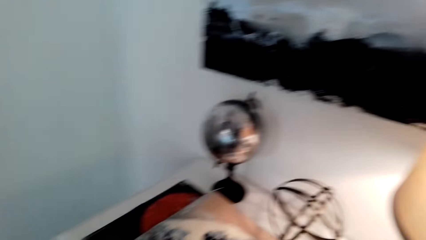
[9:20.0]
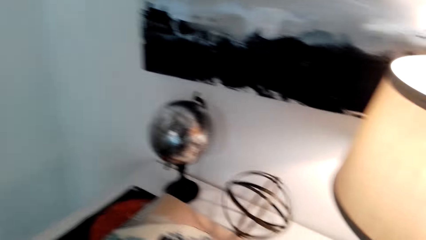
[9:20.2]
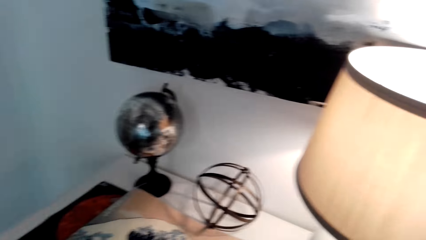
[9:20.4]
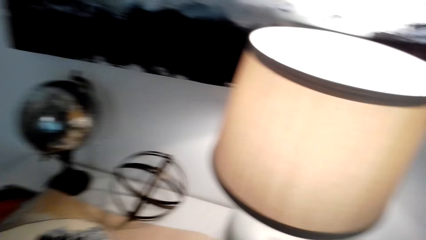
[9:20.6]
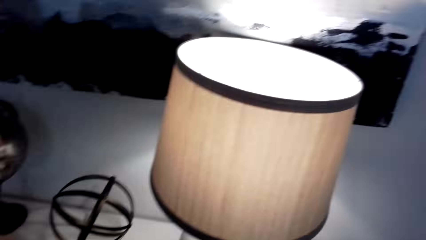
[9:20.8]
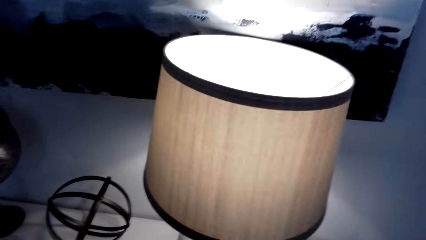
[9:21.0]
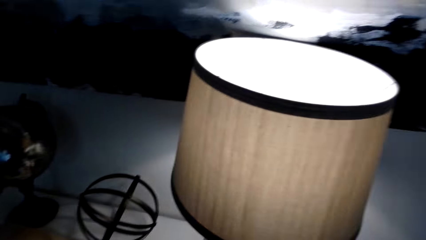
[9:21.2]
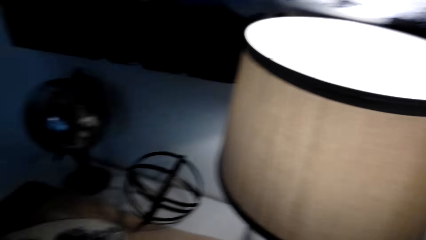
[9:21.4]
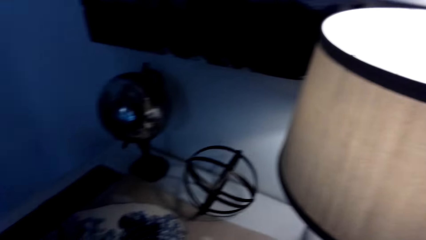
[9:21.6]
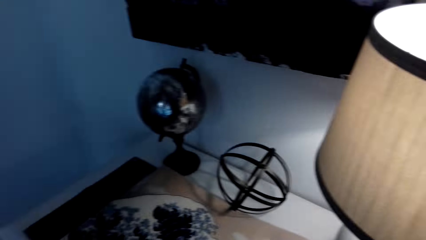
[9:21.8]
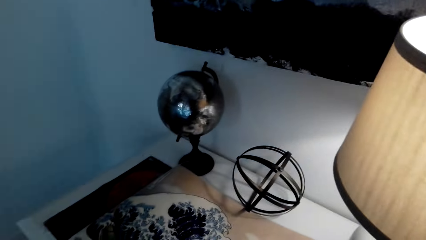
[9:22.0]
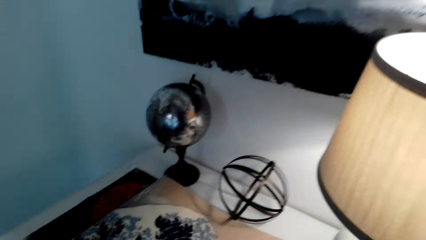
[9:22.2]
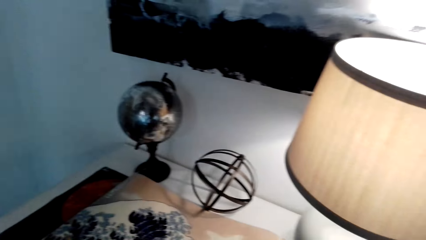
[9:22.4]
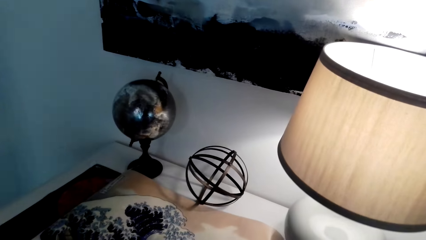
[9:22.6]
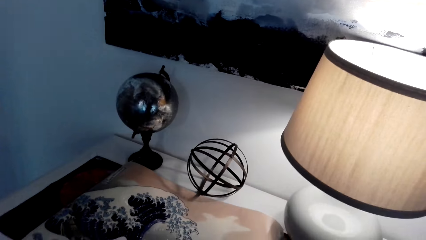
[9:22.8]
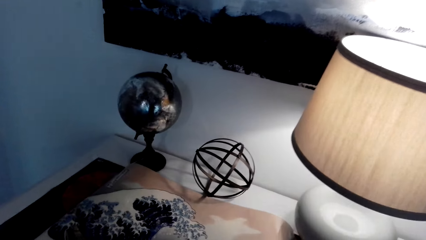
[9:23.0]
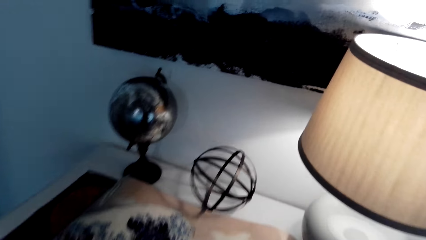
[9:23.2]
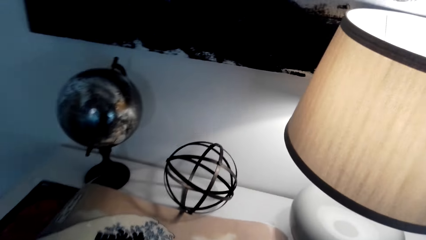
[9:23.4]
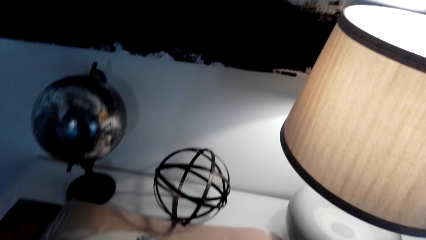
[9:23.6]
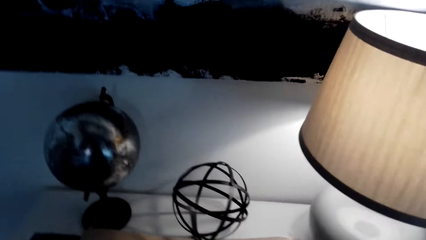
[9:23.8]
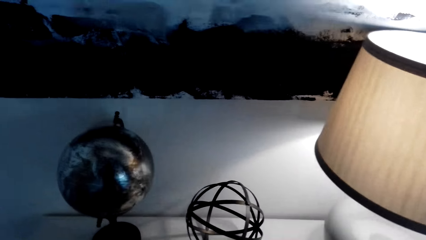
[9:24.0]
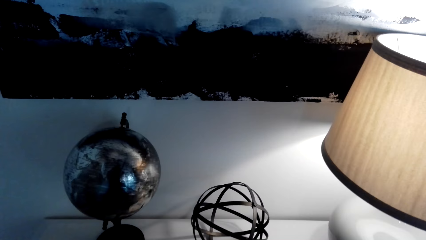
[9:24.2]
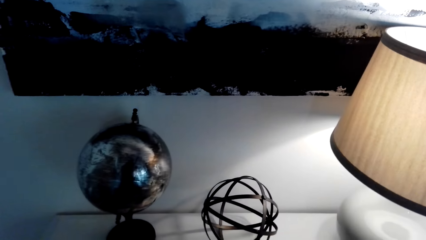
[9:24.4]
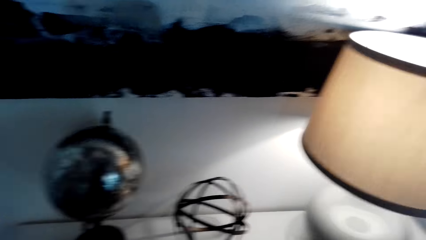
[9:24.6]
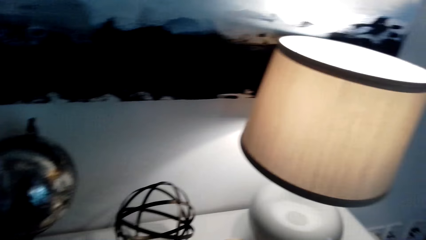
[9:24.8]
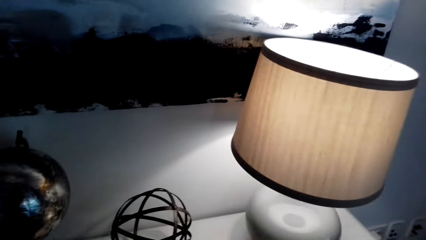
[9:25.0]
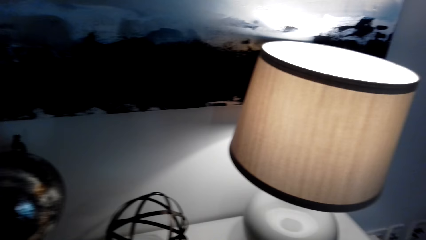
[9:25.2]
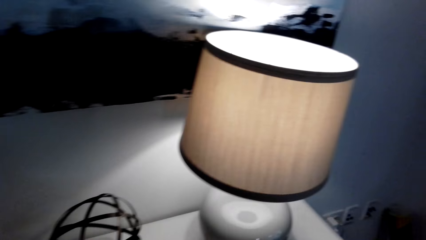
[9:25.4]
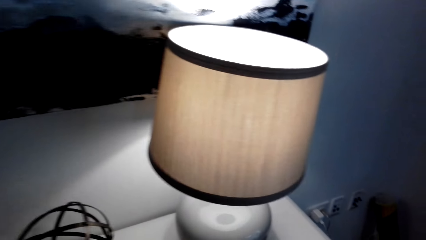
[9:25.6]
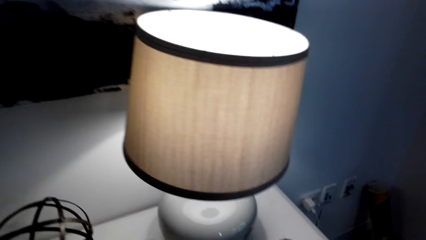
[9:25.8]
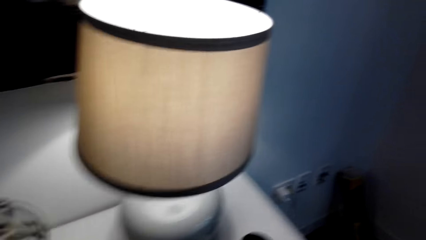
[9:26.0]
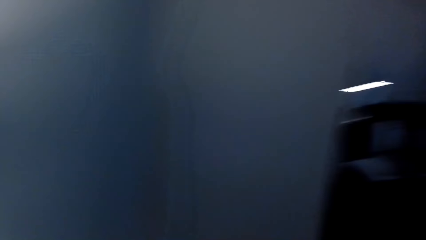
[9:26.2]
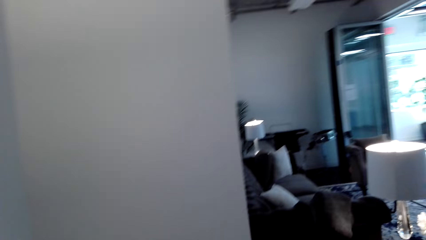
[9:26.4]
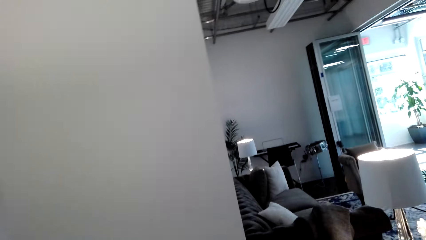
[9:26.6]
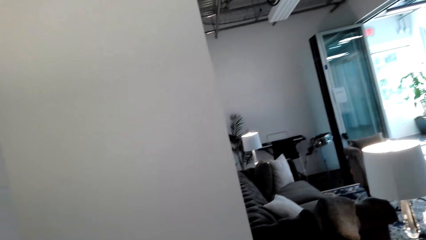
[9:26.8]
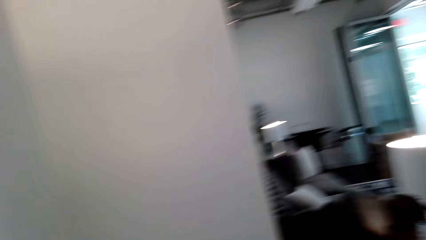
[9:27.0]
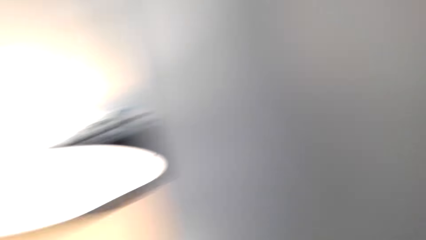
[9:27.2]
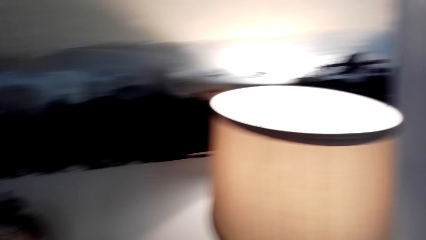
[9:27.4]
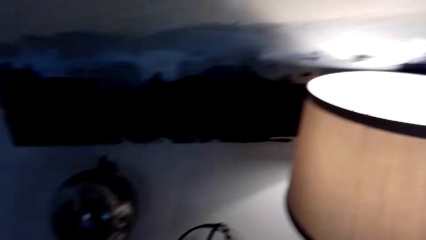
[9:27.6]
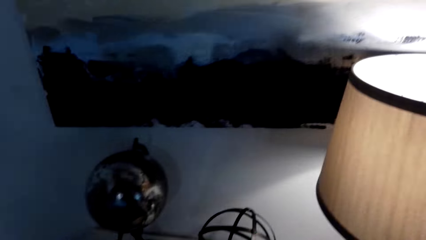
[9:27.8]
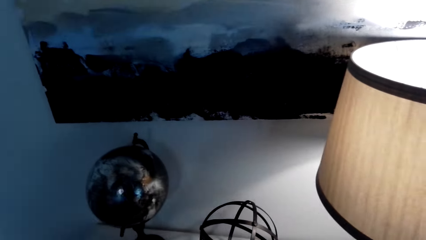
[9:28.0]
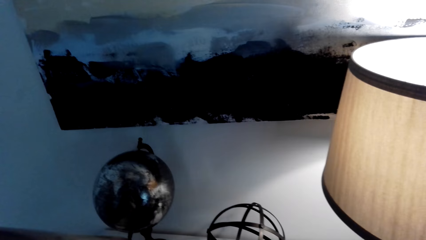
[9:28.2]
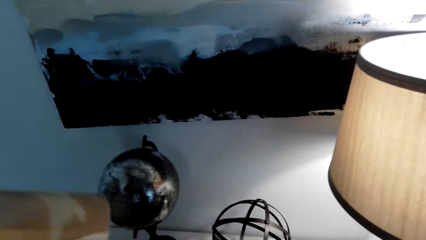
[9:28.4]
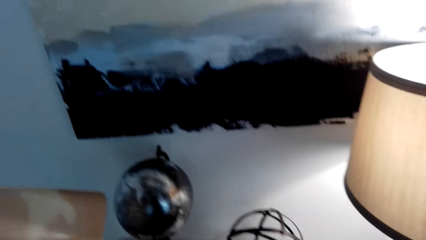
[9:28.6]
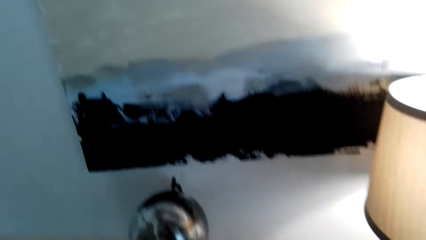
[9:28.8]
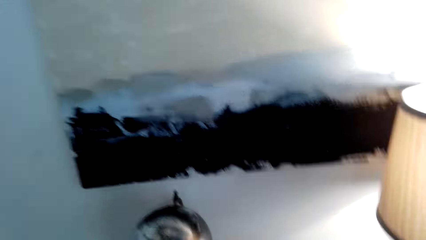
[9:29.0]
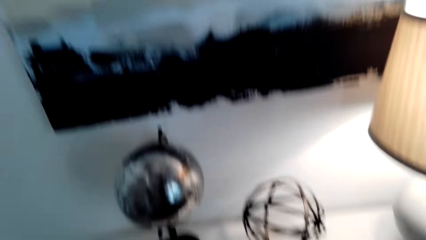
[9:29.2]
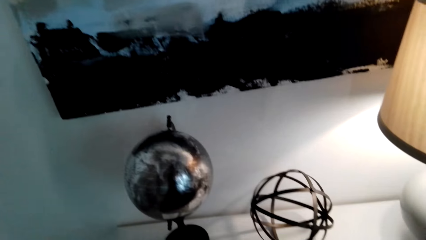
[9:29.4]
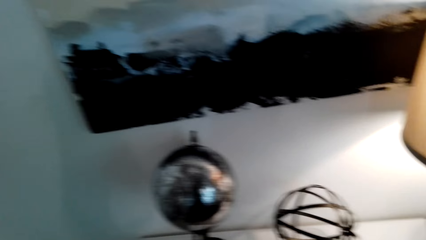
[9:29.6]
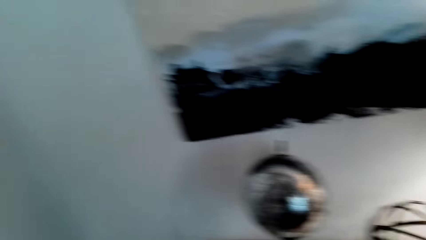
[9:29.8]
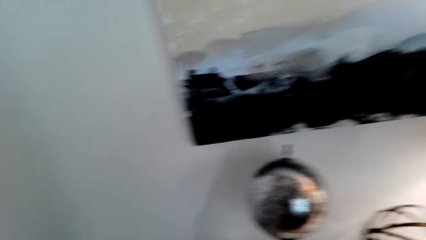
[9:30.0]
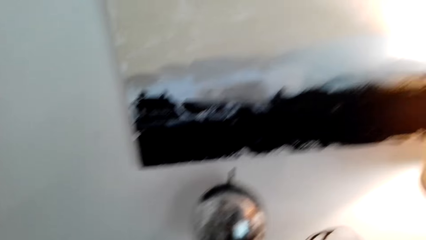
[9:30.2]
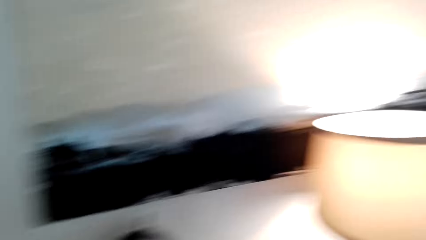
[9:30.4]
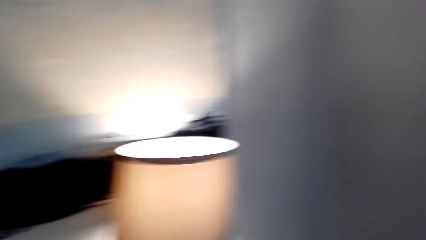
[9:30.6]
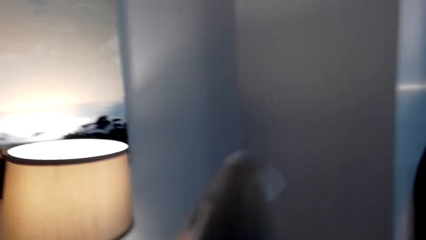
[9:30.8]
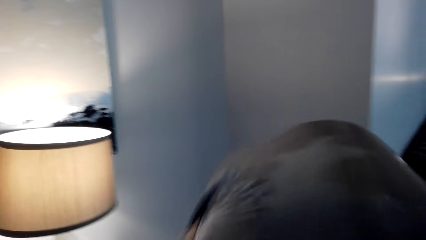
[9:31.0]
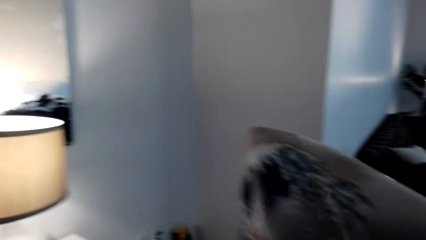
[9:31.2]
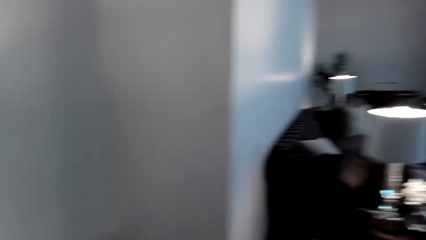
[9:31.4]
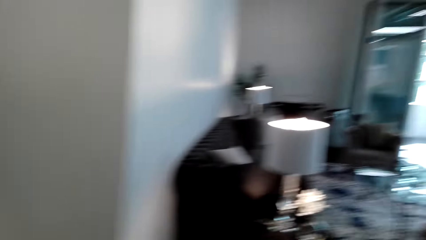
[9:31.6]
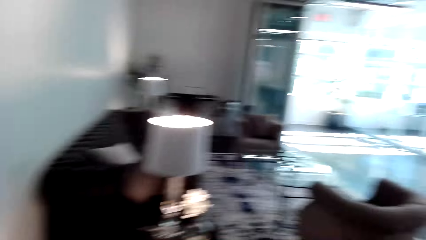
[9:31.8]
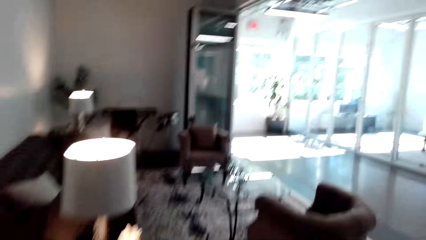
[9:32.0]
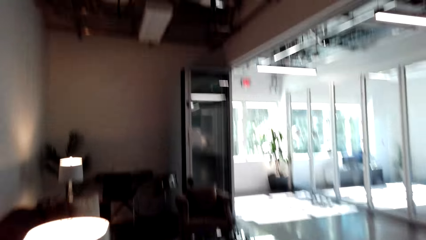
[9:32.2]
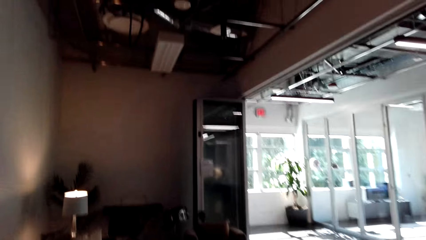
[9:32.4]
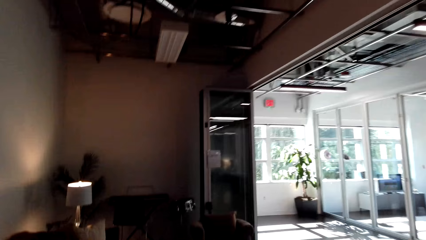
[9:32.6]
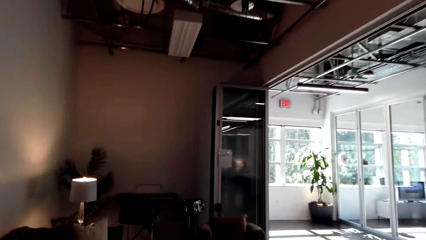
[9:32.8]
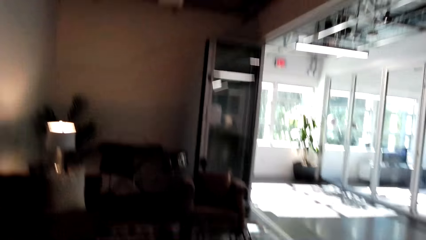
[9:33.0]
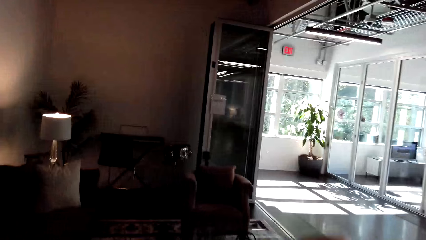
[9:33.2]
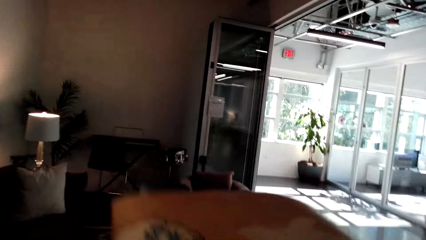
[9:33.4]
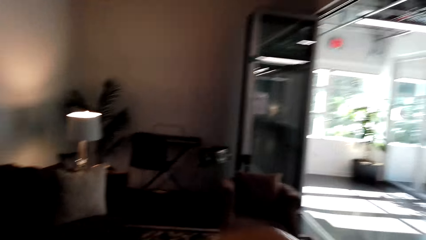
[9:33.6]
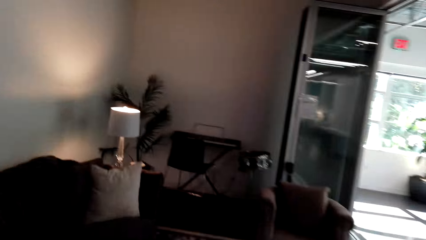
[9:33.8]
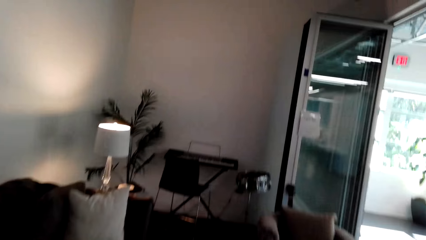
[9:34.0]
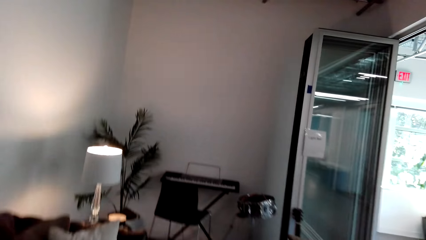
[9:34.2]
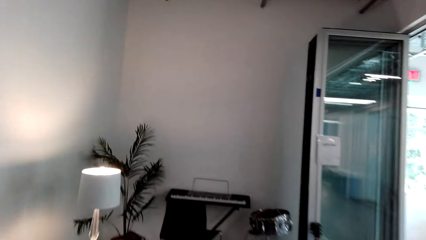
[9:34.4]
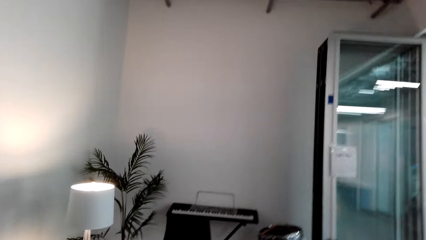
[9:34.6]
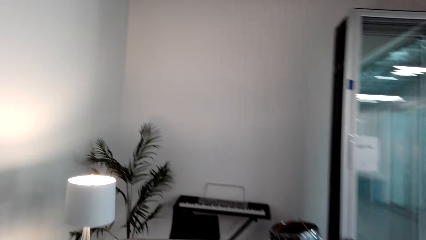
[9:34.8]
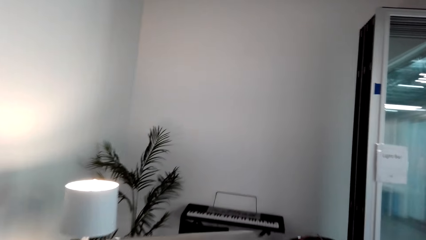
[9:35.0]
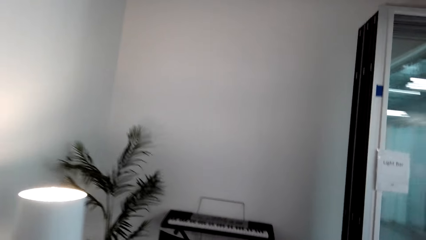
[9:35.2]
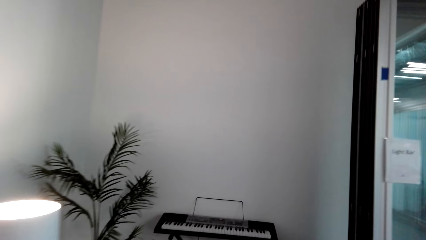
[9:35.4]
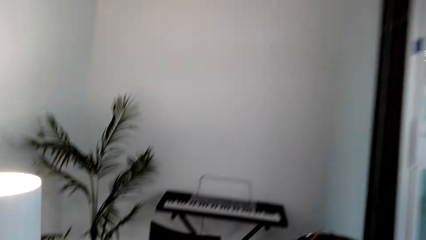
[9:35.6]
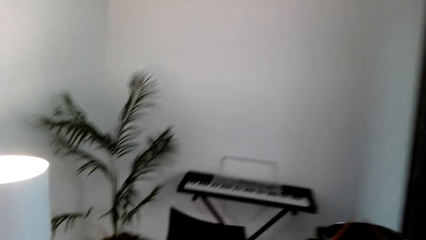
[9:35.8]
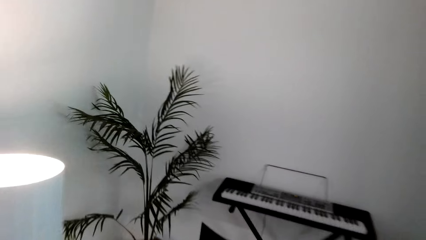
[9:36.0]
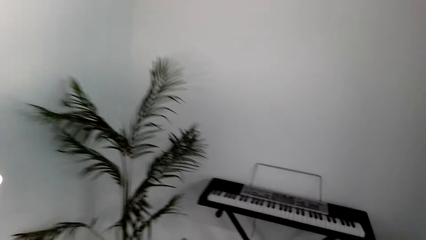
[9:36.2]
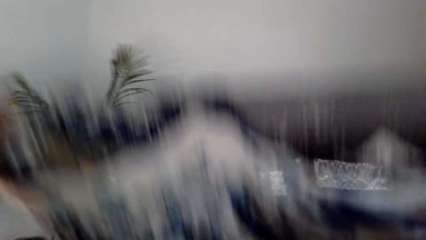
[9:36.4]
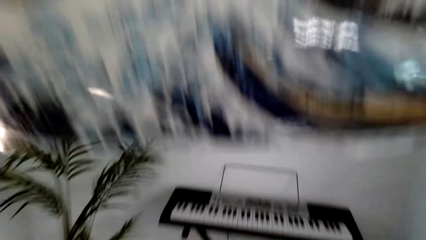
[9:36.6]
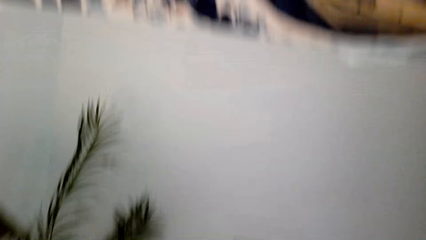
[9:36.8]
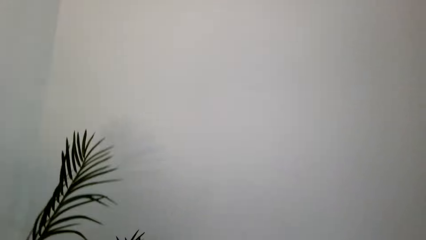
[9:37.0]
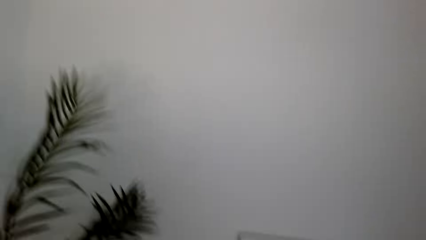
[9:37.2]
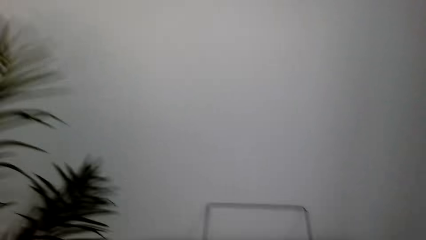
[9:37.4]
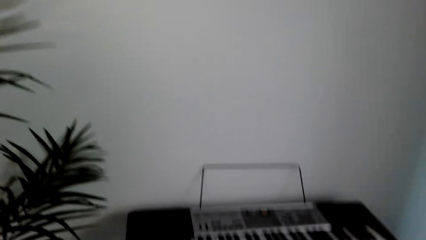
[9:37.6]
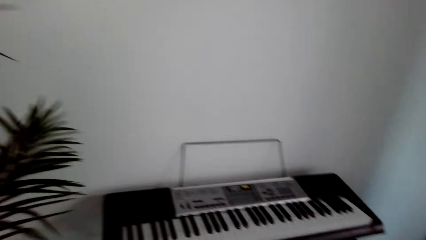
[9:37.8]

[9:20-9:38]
A person converses with the camera wearer. The camera wearer converses with the person. They look right. They look forward. They pick up a poster. They hold the poster. They walk towards the piano. They move around. They lift the poster.
